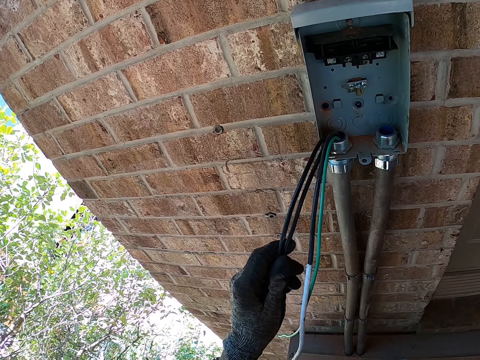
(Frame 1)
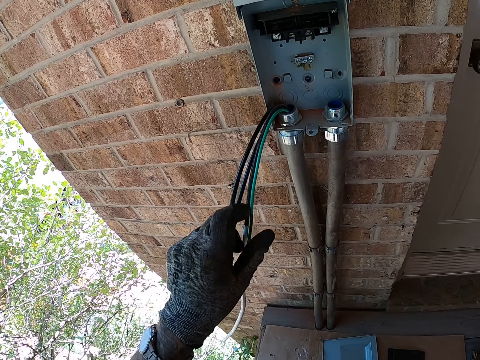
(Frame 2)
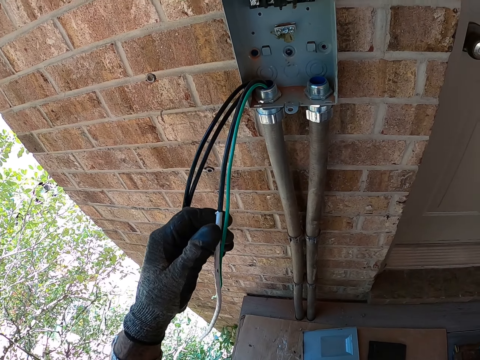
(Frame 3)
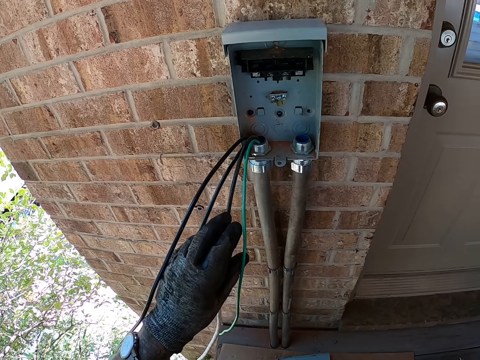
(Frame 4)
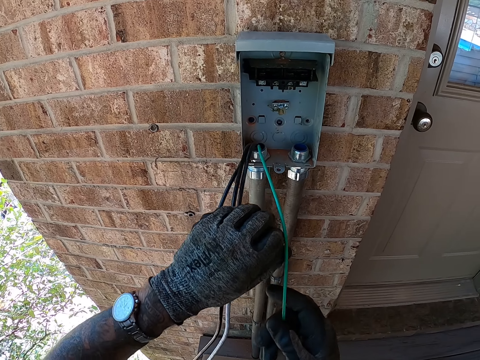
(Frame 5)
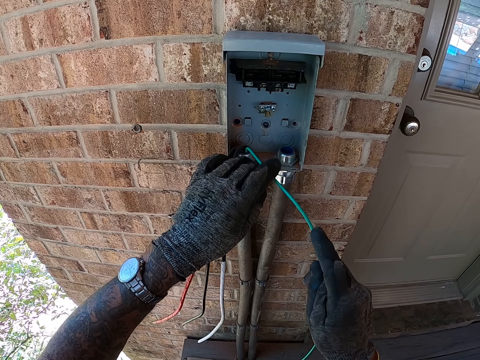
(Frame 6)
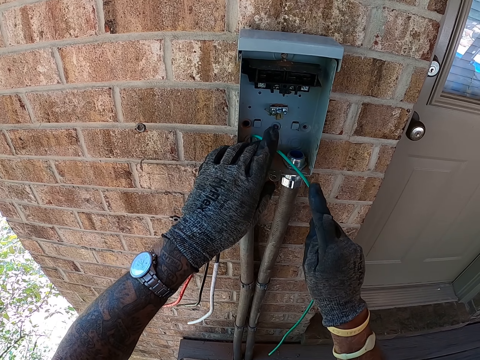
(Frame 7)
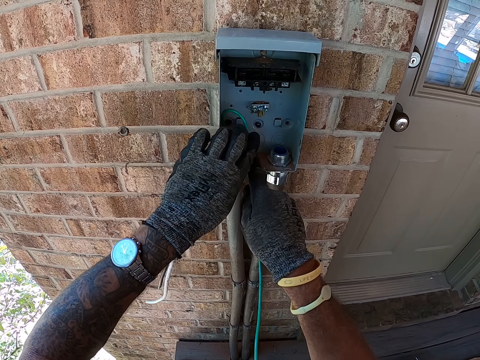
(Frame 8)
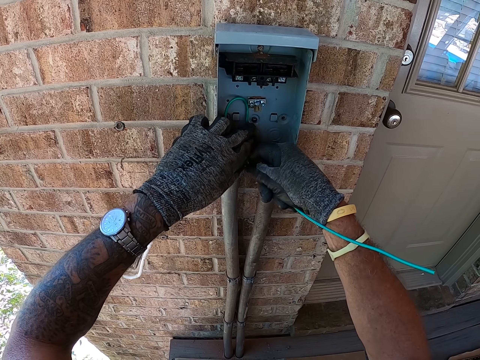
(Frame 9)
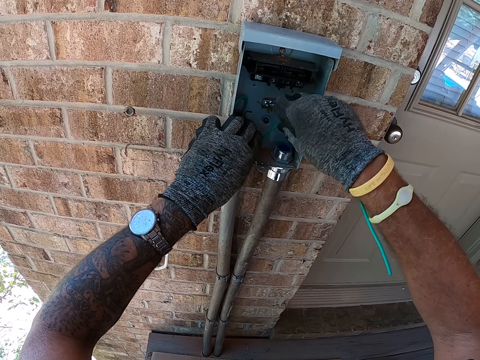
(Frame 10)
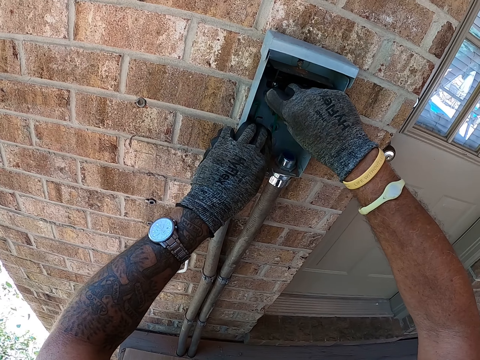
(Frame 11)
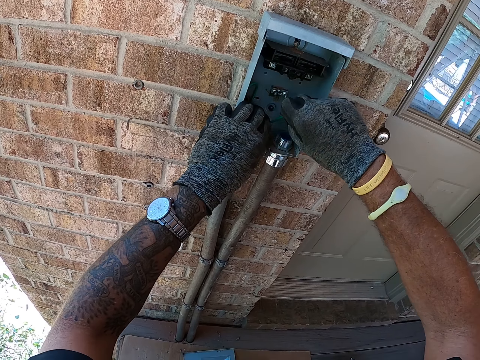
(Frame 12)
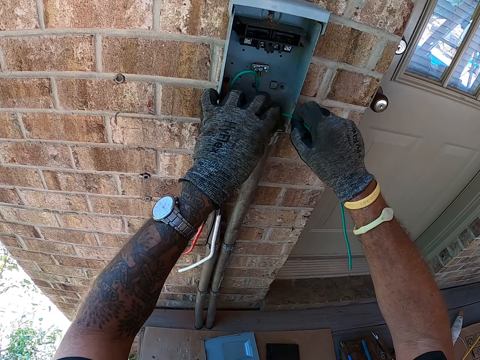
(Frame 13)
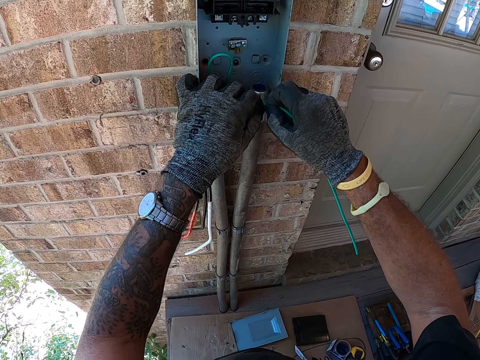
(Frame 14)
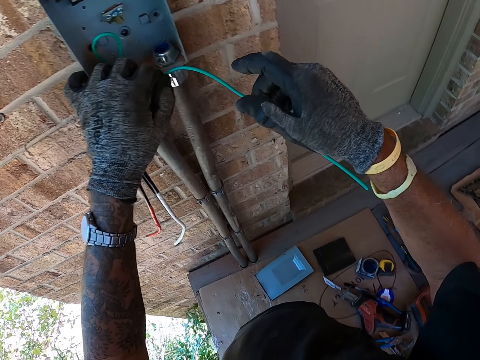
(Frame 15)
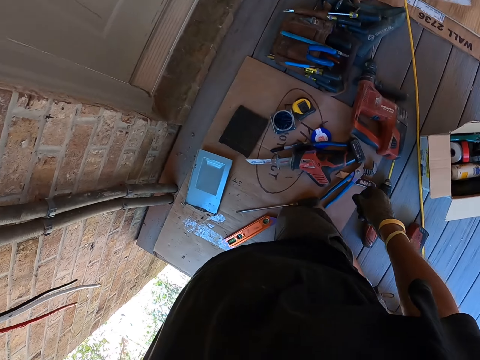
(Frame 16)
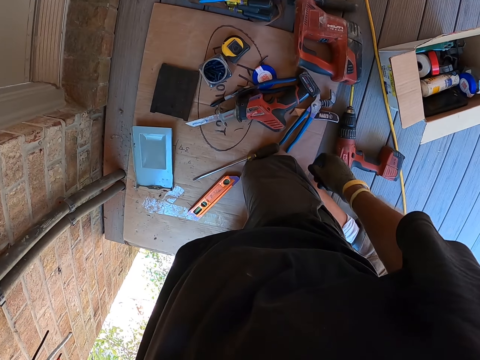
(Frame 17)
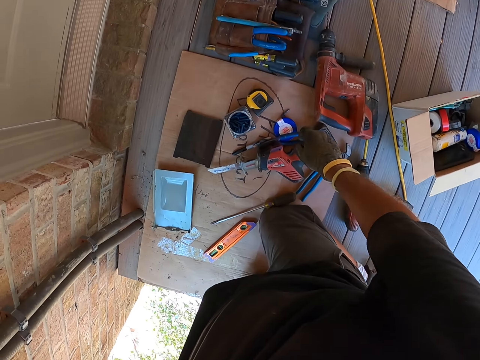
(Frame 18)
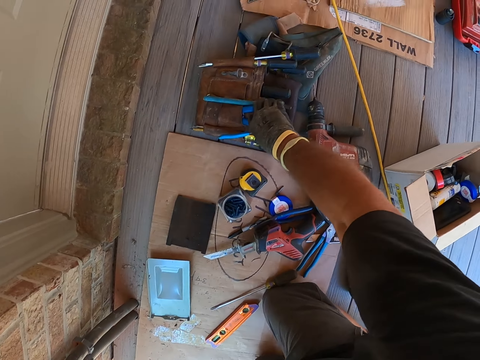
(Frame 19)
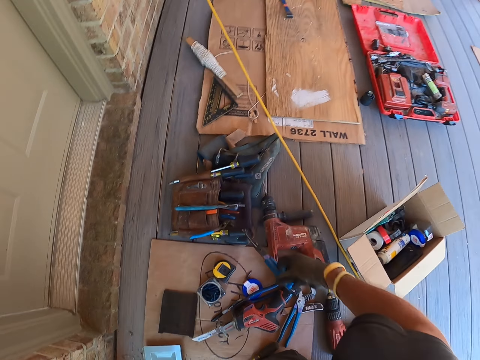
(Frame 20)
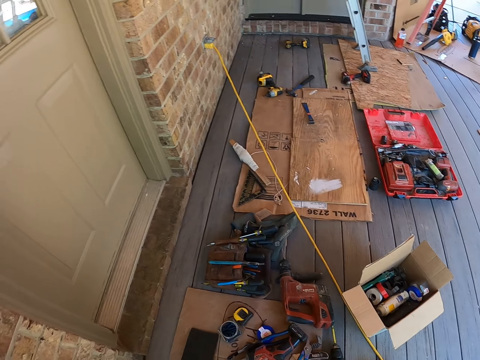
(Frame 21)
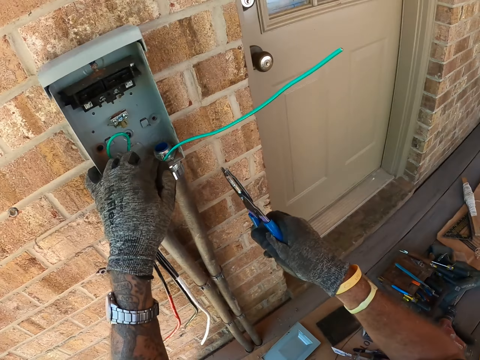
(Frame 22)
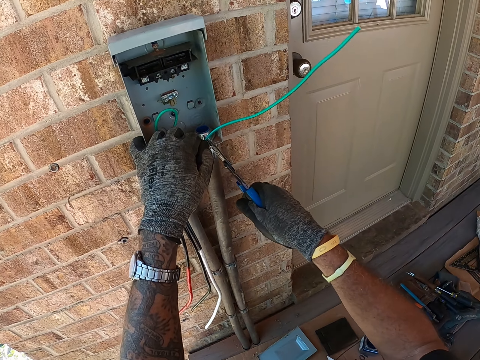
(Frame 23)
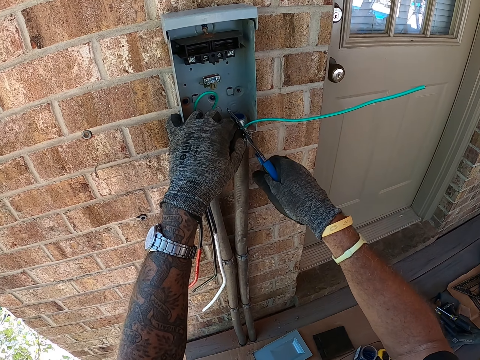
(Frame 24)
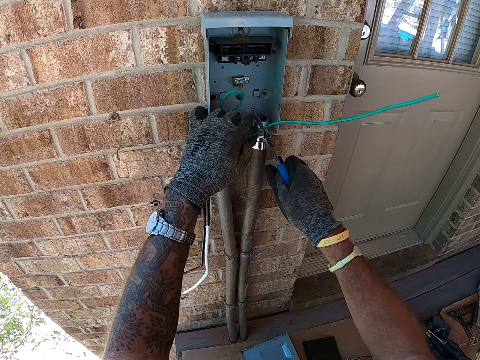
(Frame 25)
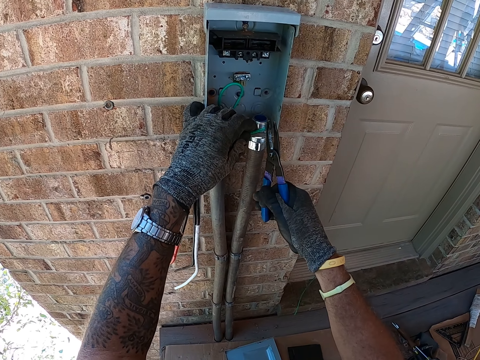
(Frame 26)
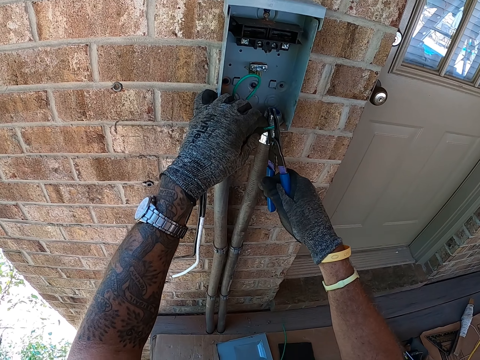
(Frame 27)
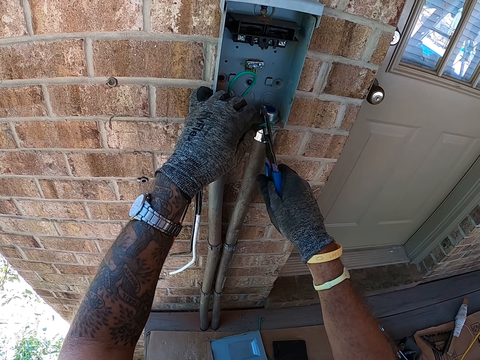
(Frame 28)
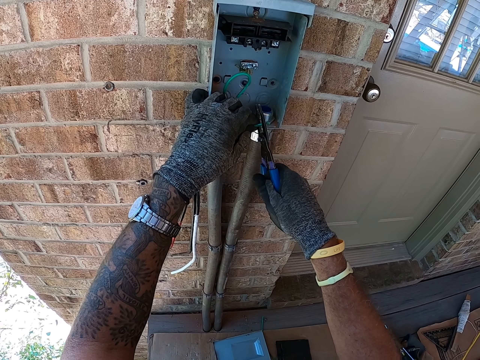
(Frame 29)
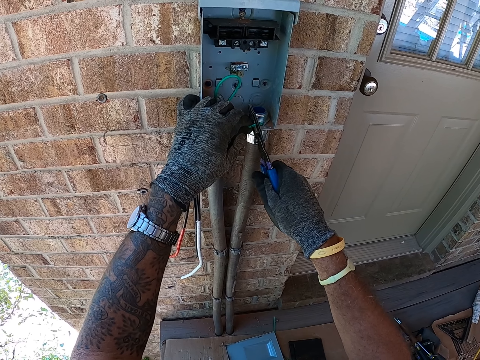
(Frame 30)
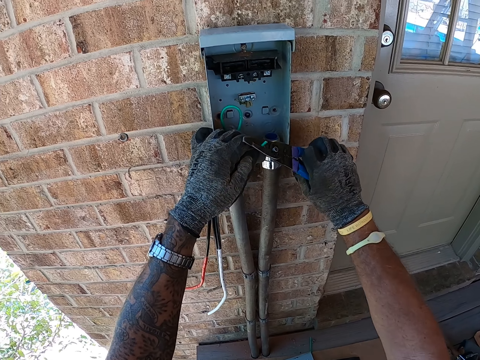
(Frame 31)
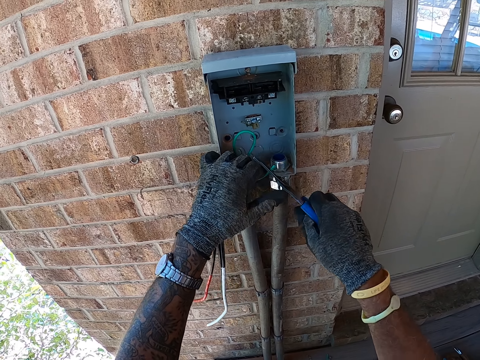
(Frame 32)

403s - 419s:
The camera wearer holds the electric wires with the left hand. They fix the wire in the box. They move around. They pick up the pliers on the floor. They cut the electric wires with the pliers.

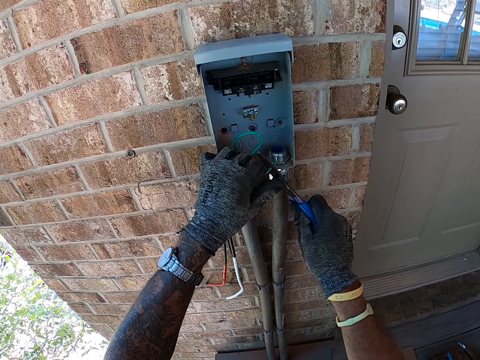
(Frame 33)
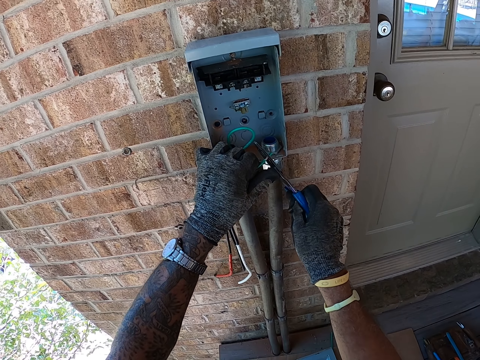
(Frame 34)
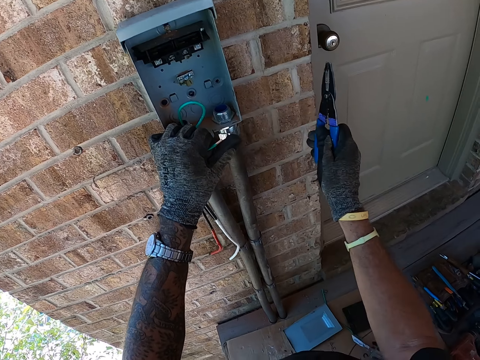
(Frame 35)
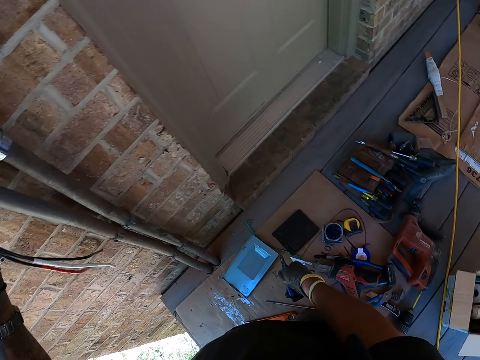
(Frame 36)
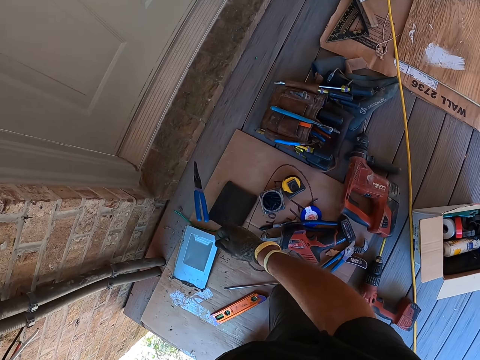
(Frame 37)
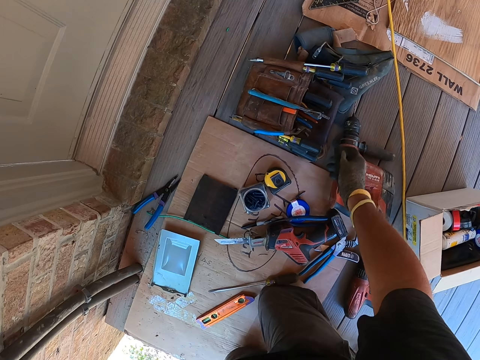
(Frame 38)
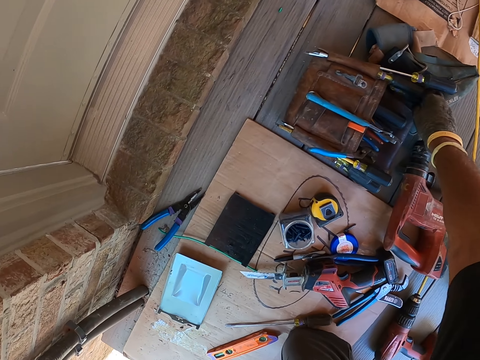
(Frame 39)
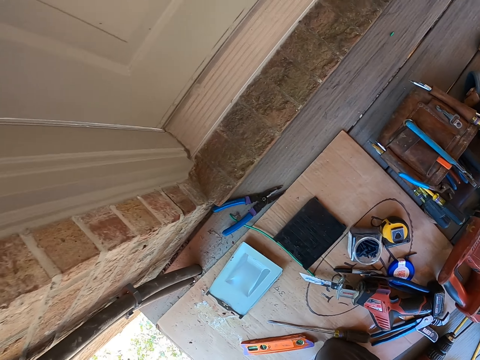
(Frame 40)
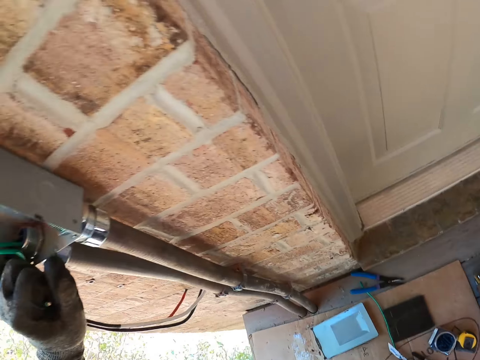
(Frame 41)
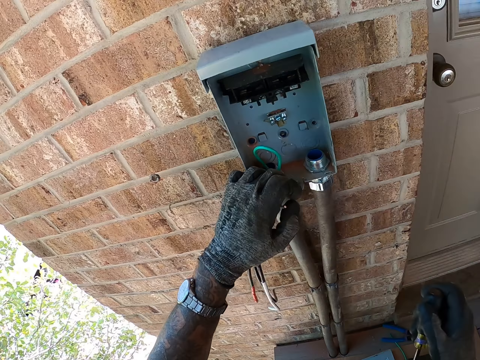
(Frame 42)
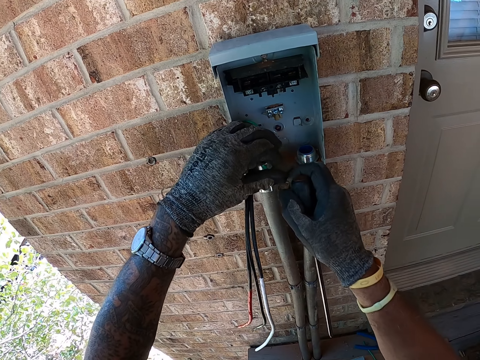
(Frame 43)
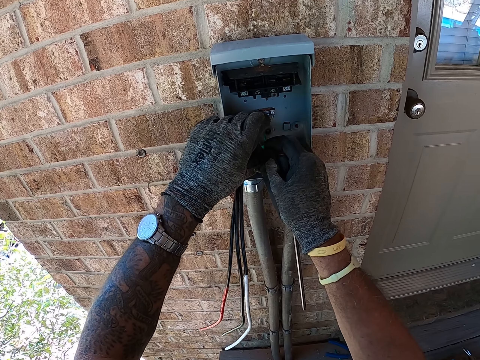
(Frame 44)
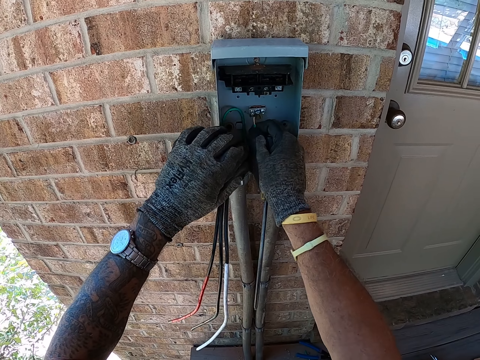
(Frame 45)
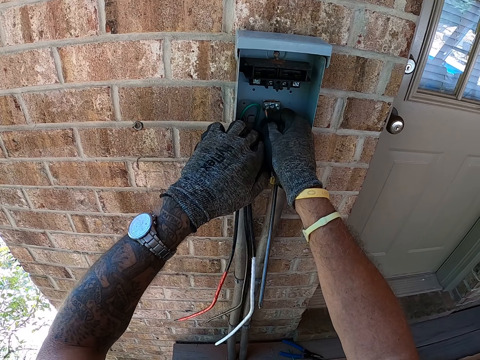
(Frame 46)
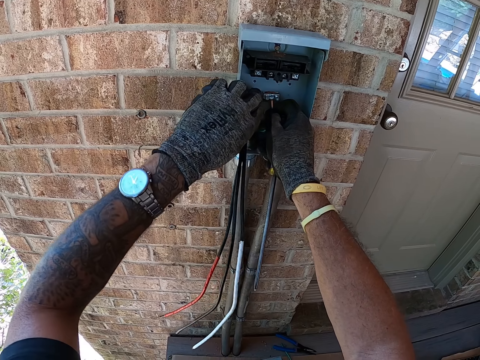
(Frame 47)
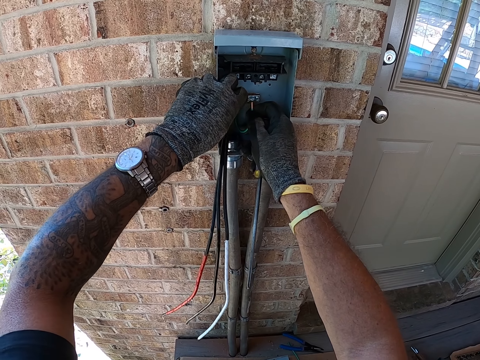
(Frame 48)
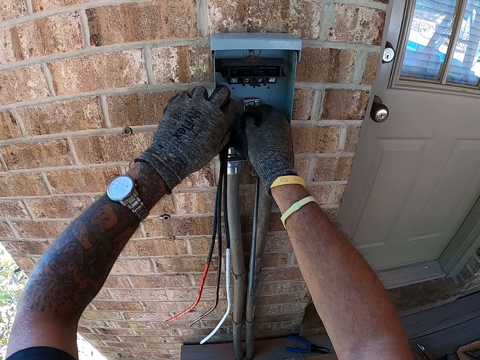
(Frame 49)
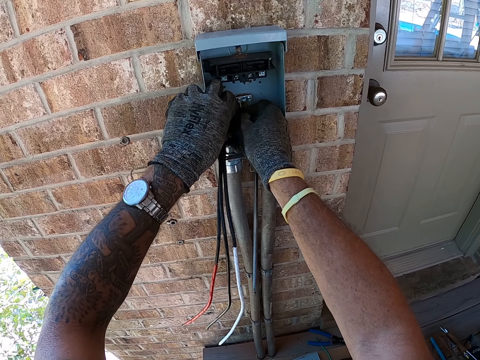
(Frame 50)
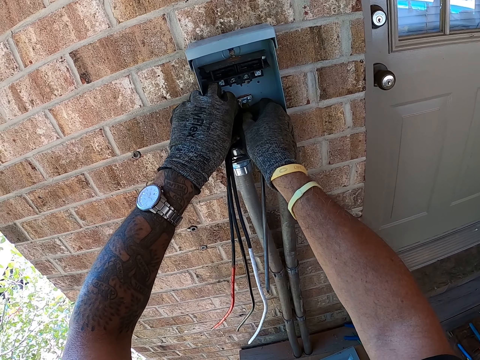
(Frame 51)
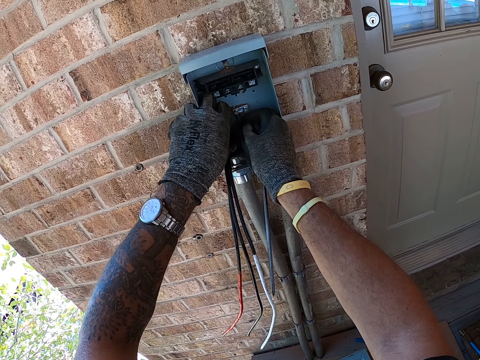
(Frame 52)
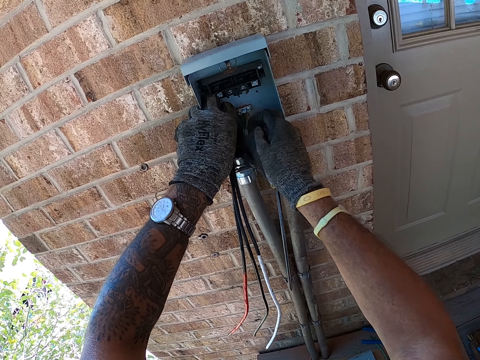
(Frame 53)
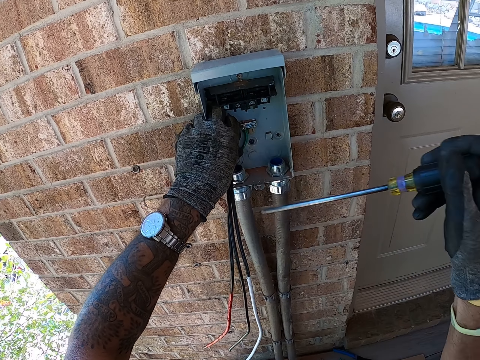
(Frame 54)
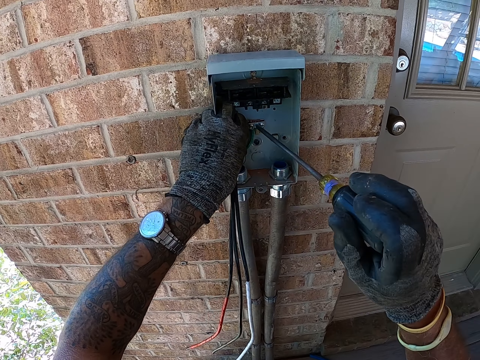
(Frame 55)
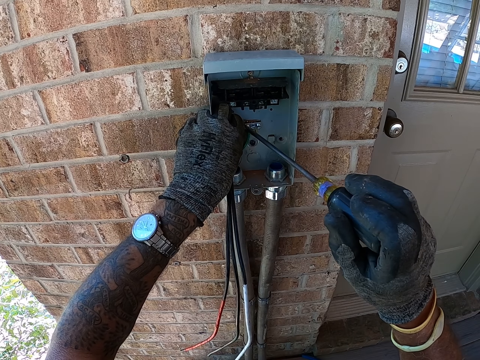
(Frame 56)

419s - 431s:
The camera wearer drops the pliers on the floor. They pick up the screwdriver on the floor. They fix the wires in the box. They hold the screwdriver.
